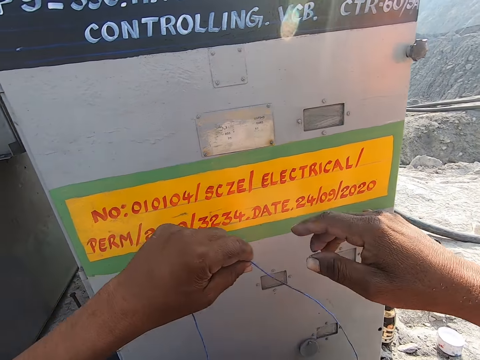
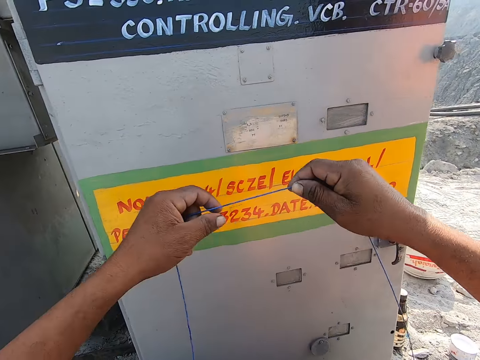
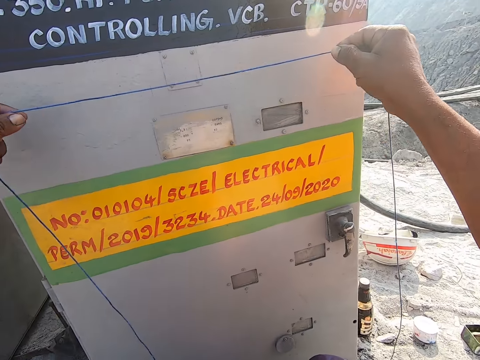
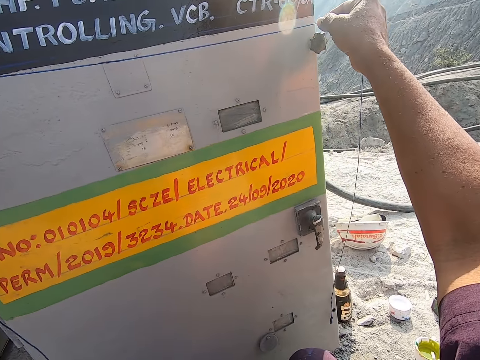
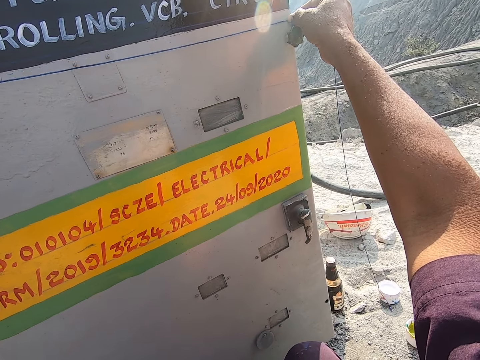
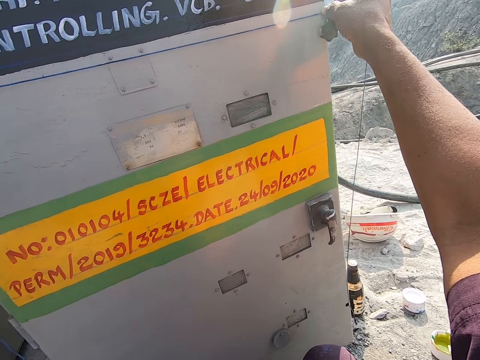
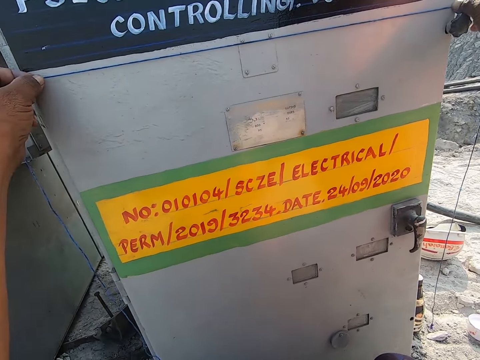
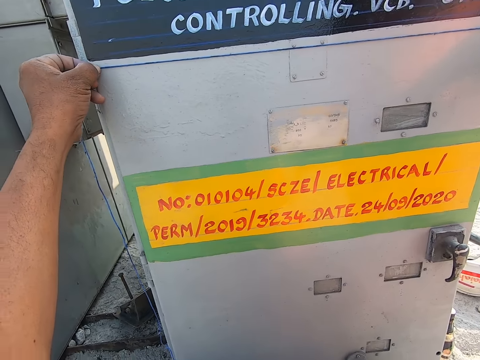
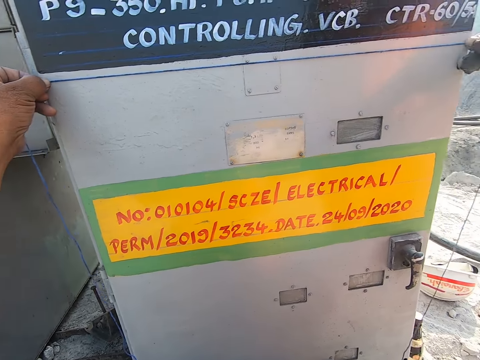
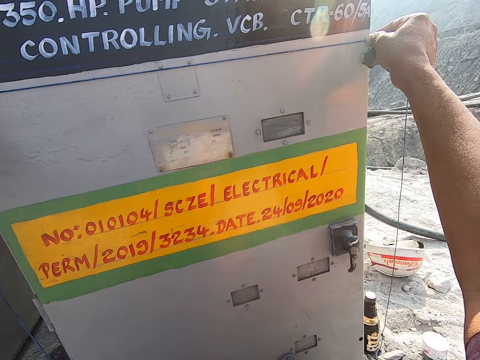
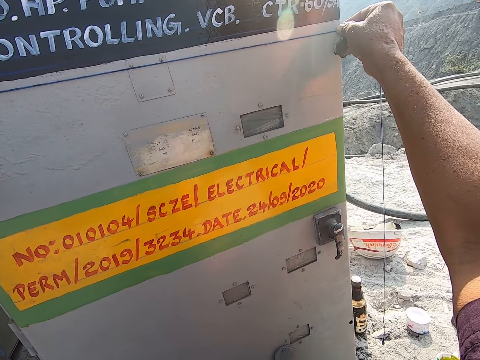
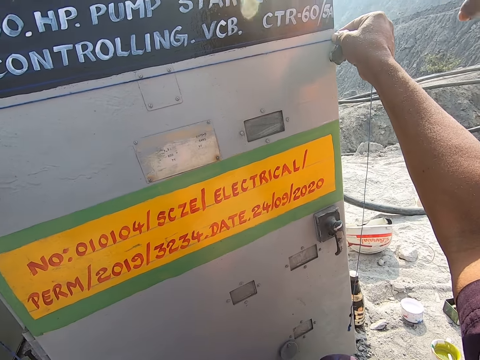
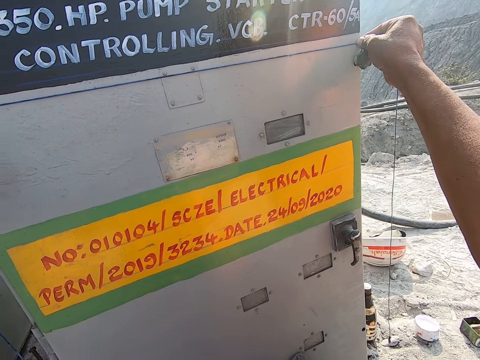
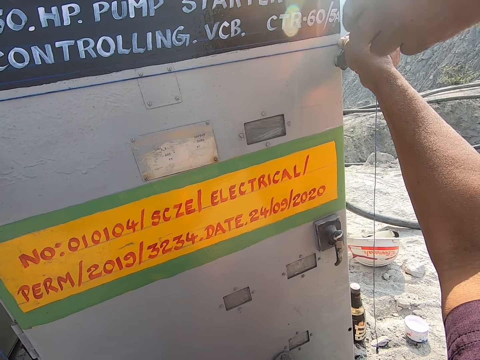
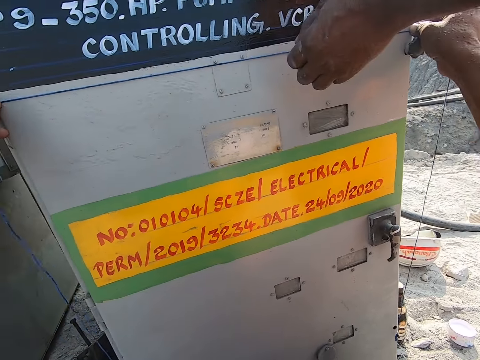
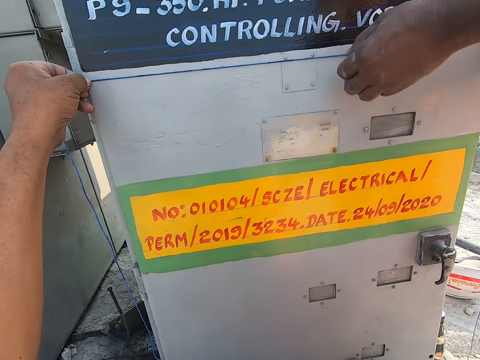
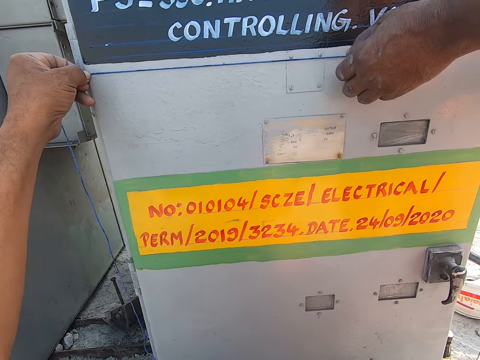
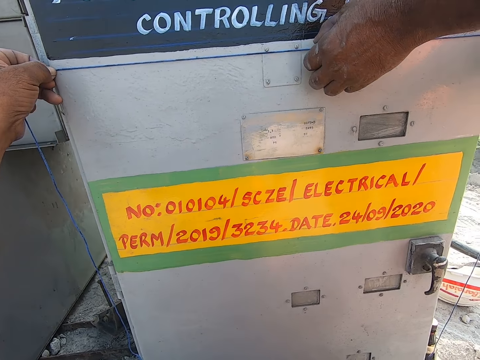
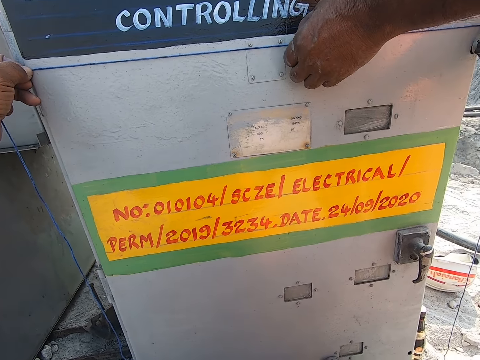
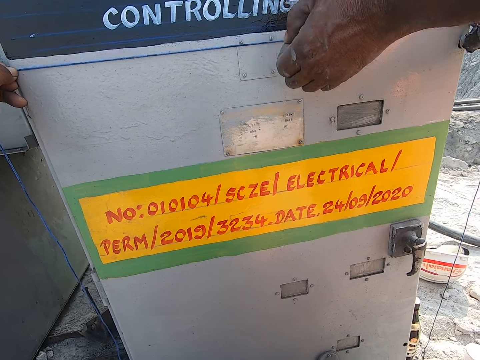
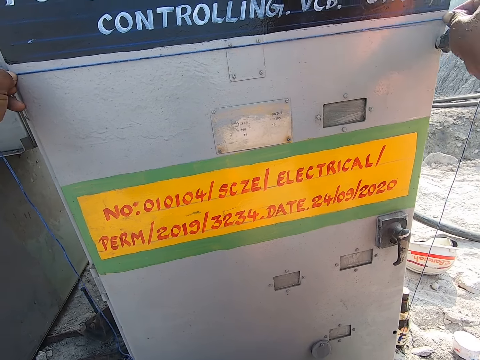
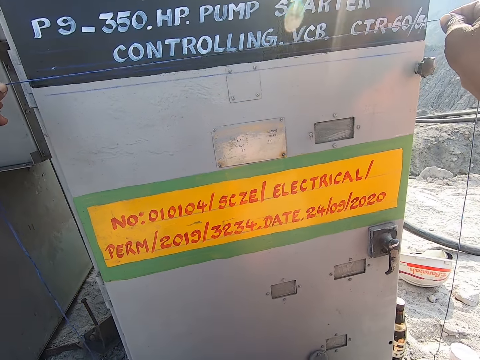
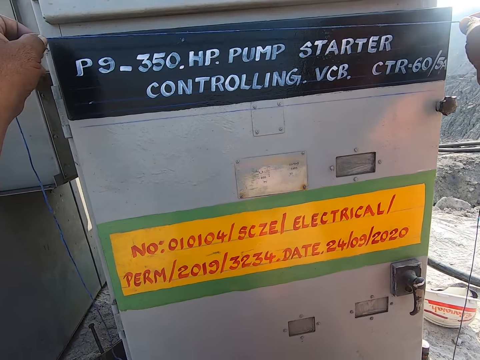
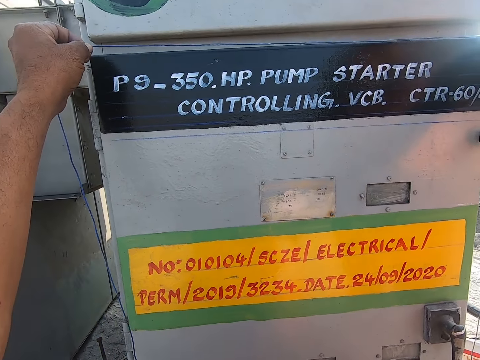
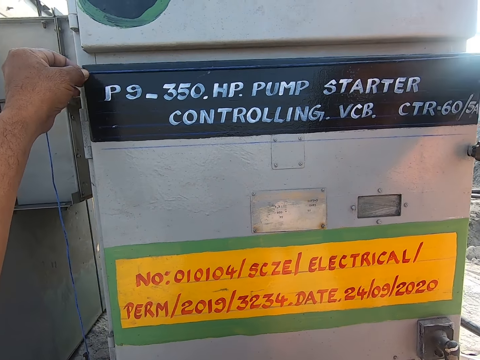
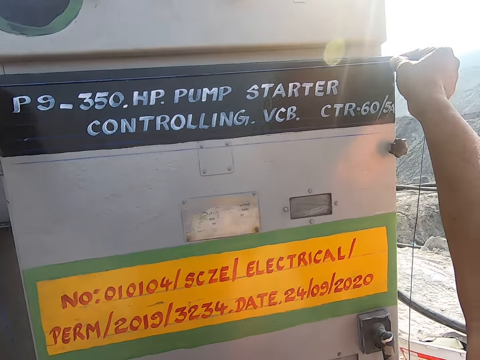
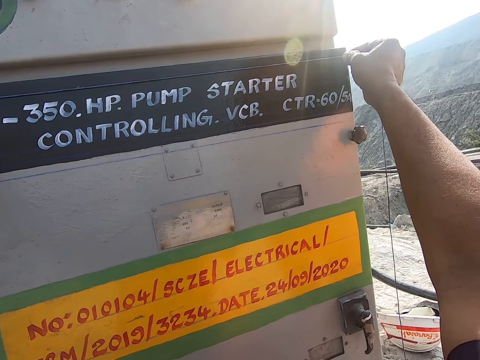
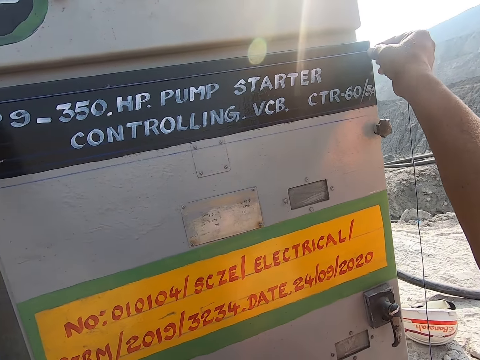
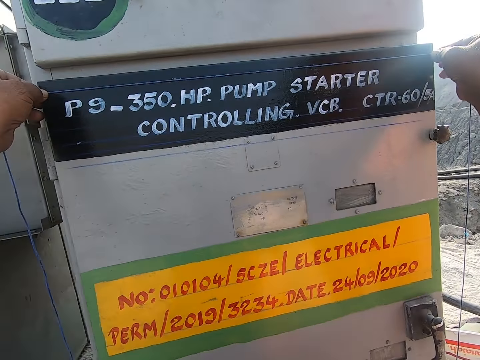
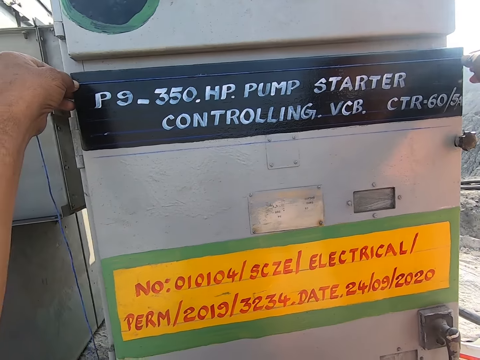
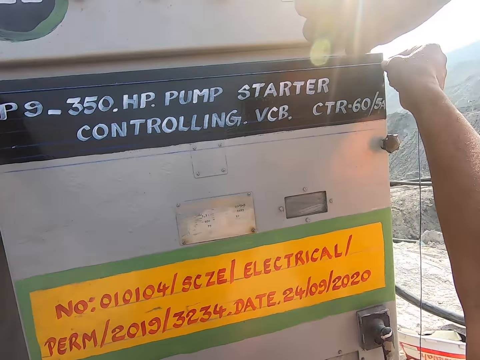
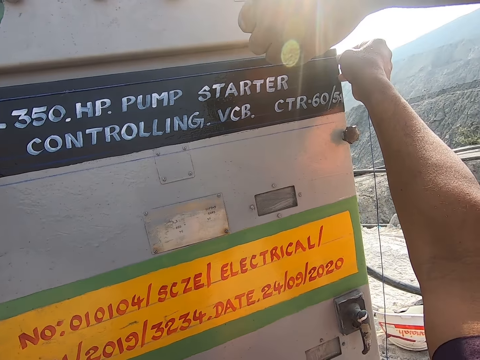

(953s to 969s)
The camera wearer drops his hand with the thread. He straightens the thread on the gasoline pump. He measures the HP pump starter with the rope. He talks to a man. The man holds the thread. The man pushes the rope with his left hand. The man removes his hand from the thread. The camera wearer moves the thread upwards. He measures the HP pump starter with the rope.

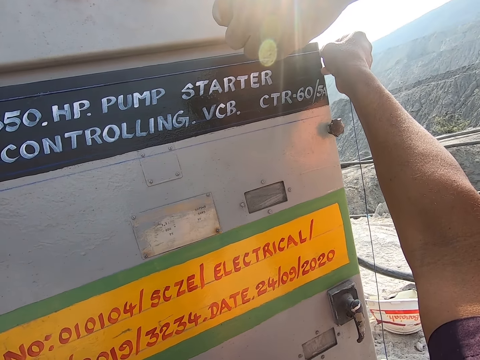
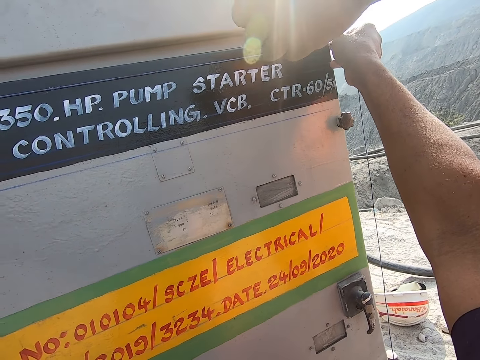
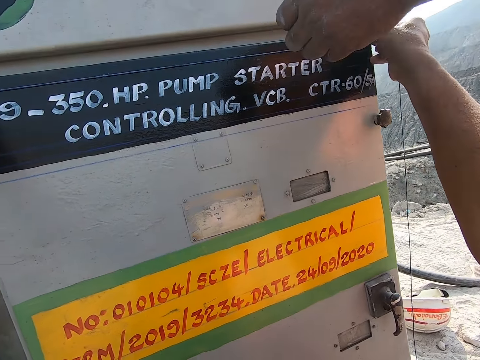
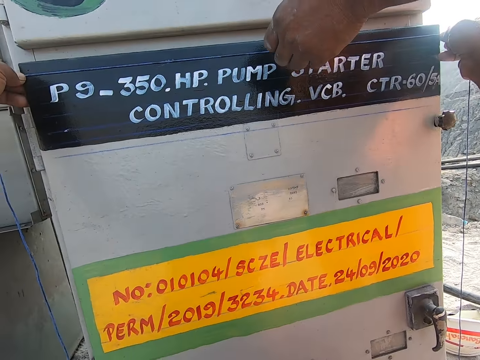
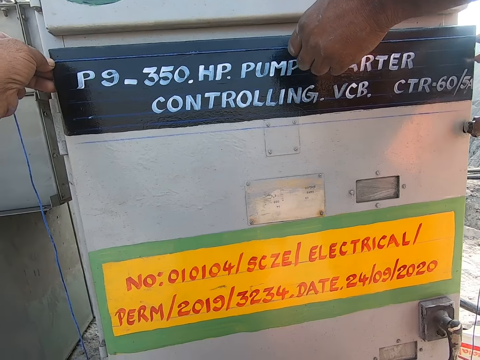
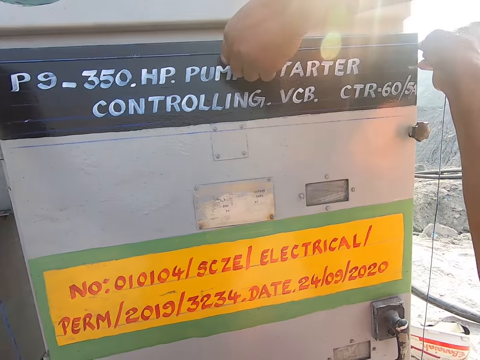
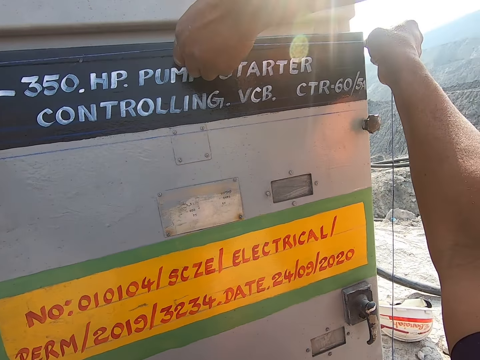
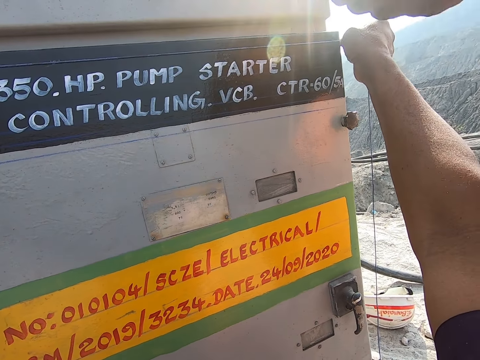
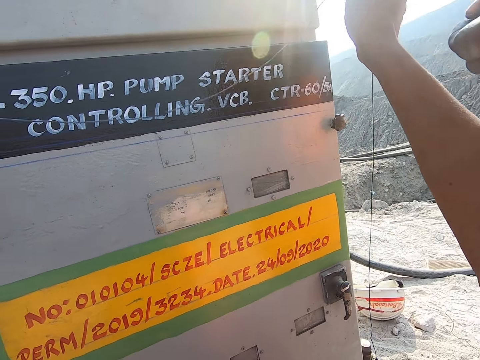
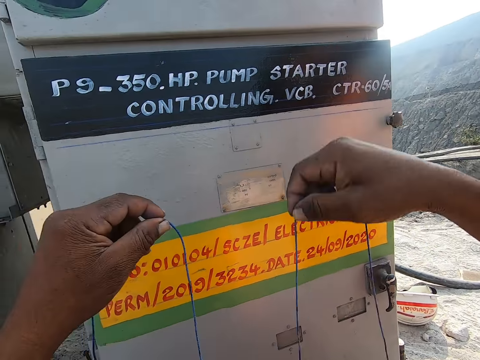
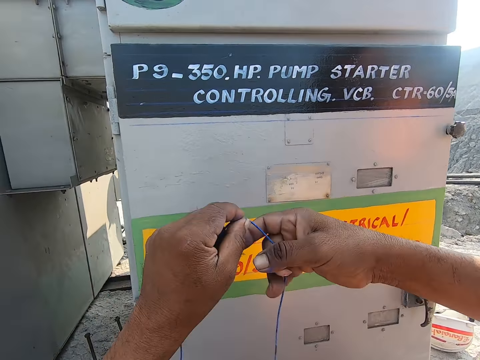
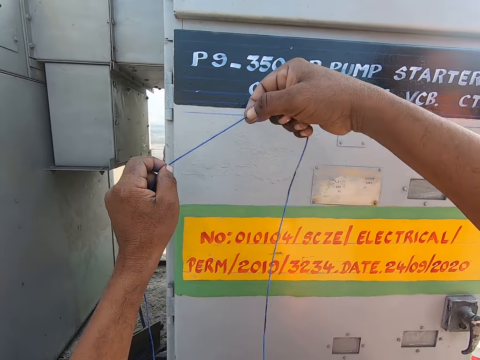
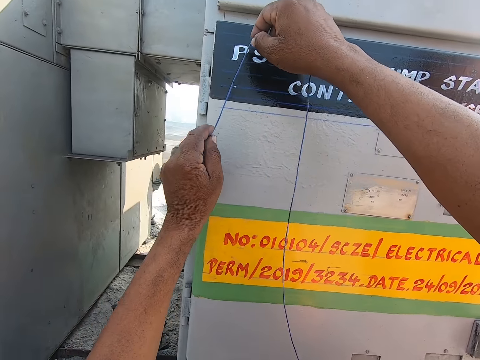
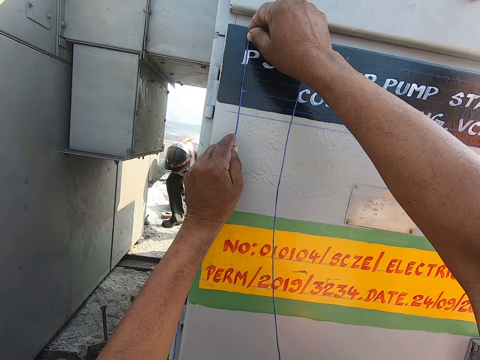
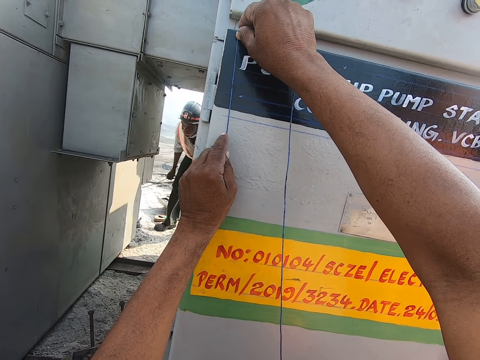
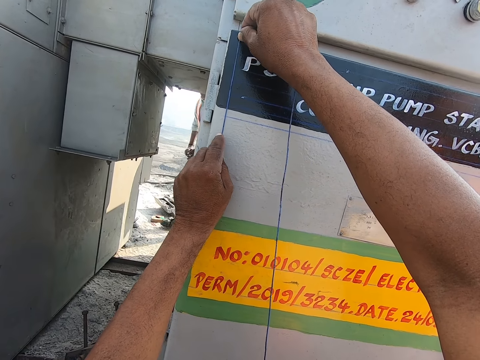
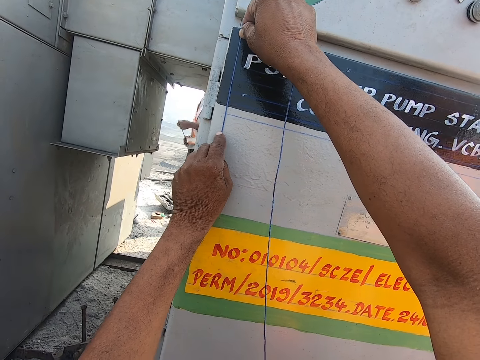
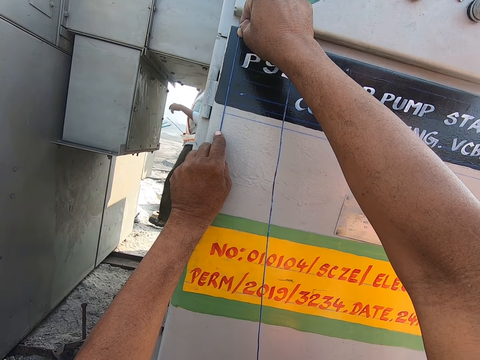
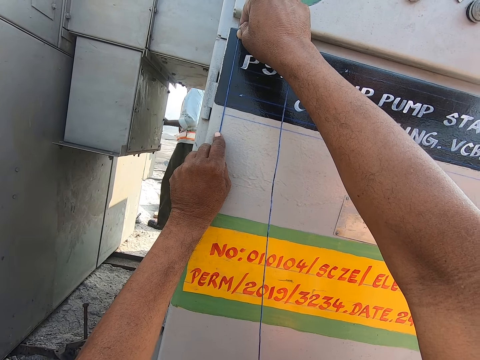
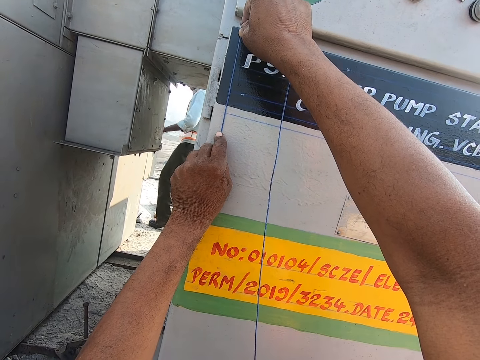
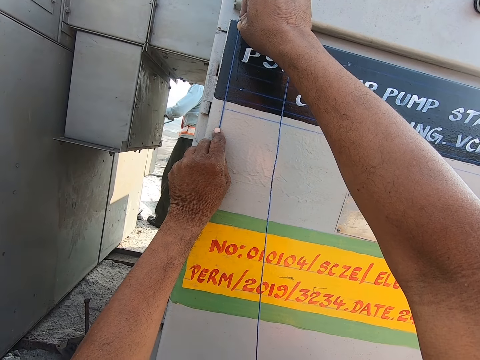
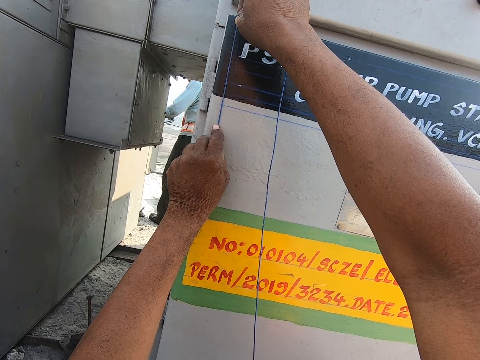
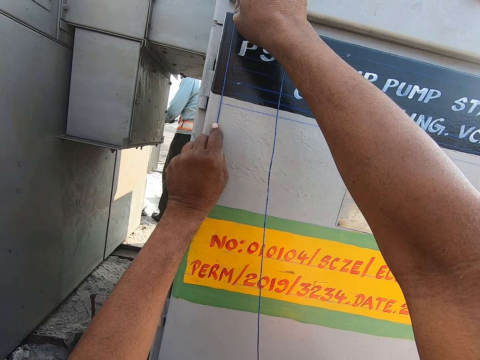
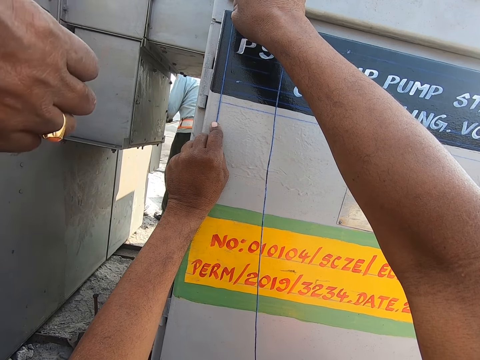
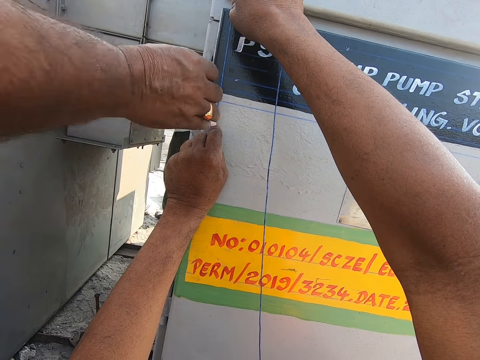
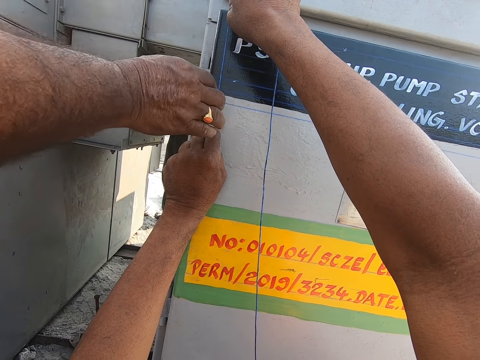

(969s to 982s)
A man holds the thread, pushes the rope with his left hand and removes his hand from the thread. The camera wearer drops his hand with the thread. He puts the thread vertically. He measures the HP pump starter with the rope. He converses with the man.
